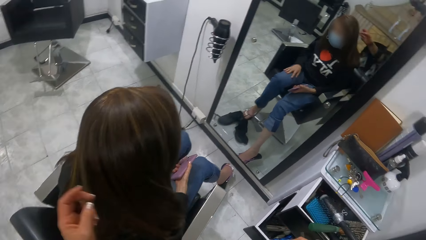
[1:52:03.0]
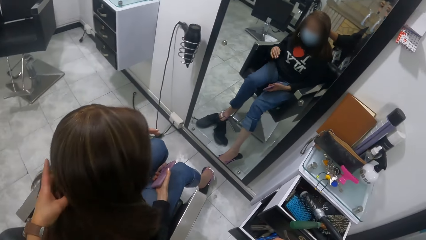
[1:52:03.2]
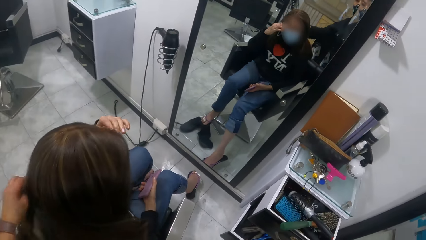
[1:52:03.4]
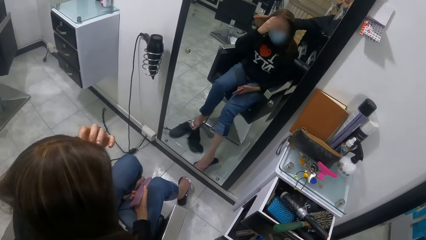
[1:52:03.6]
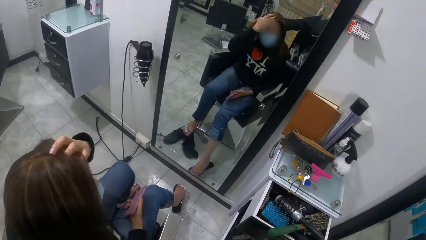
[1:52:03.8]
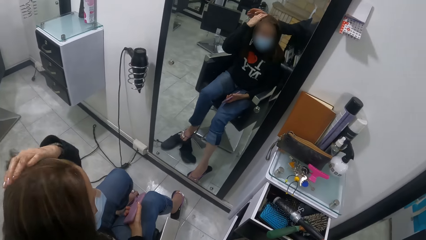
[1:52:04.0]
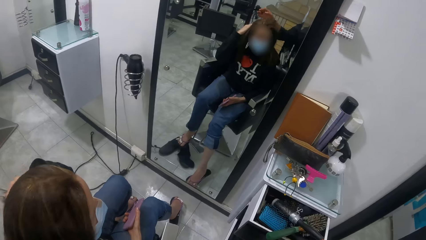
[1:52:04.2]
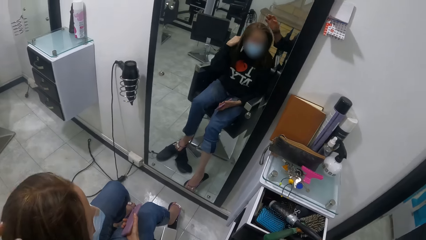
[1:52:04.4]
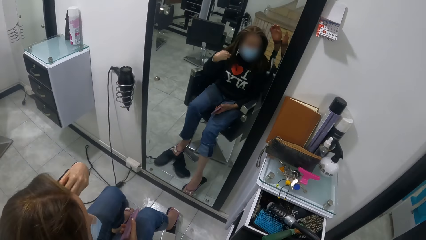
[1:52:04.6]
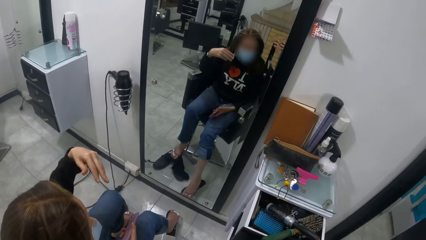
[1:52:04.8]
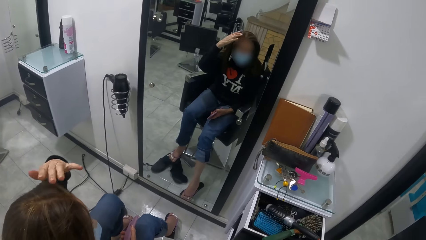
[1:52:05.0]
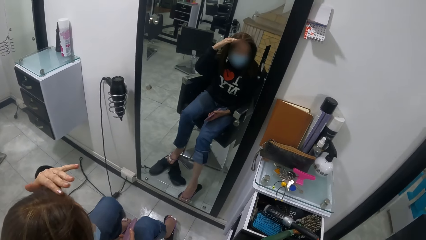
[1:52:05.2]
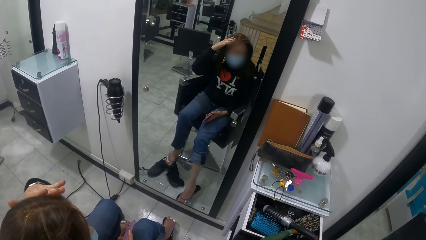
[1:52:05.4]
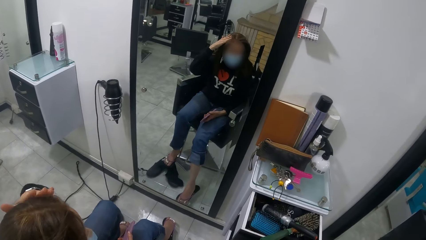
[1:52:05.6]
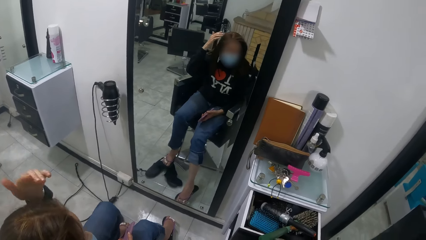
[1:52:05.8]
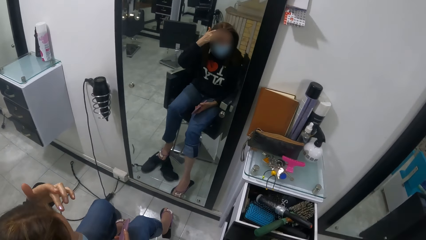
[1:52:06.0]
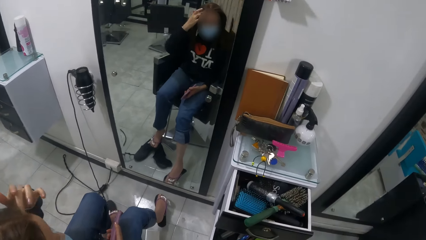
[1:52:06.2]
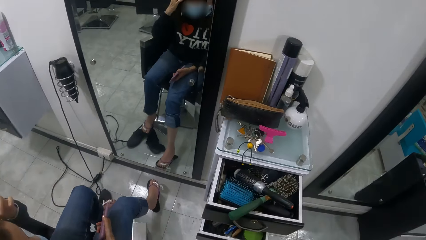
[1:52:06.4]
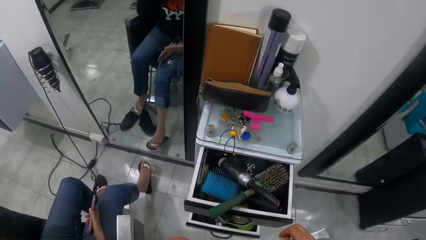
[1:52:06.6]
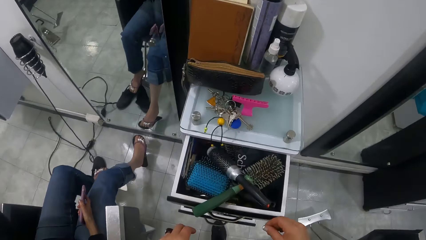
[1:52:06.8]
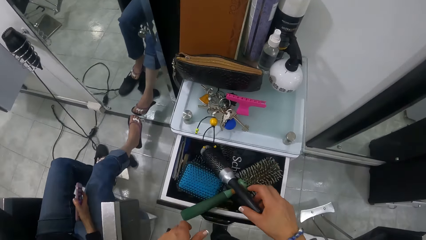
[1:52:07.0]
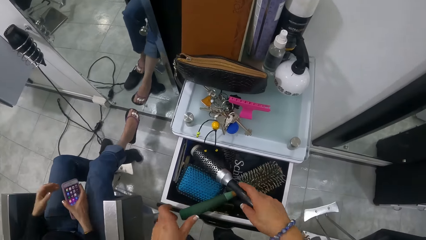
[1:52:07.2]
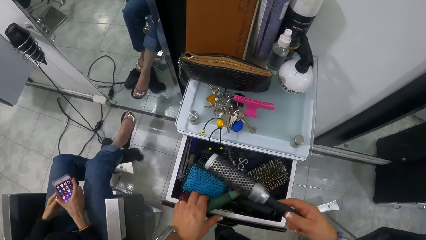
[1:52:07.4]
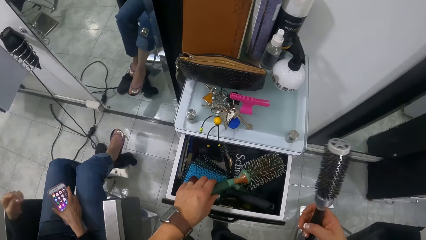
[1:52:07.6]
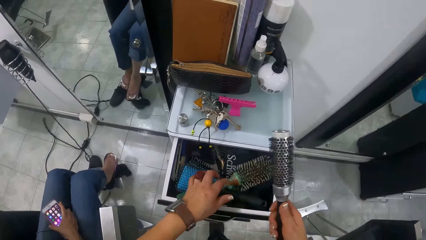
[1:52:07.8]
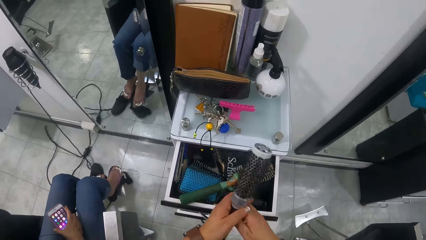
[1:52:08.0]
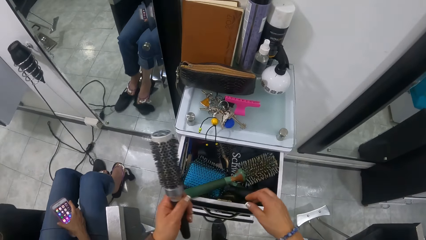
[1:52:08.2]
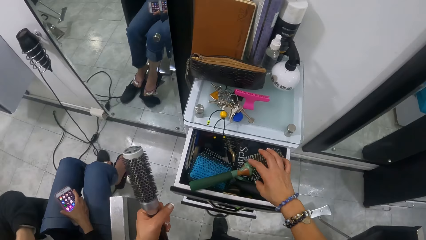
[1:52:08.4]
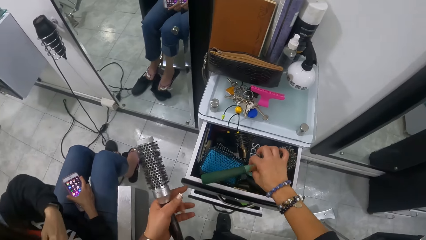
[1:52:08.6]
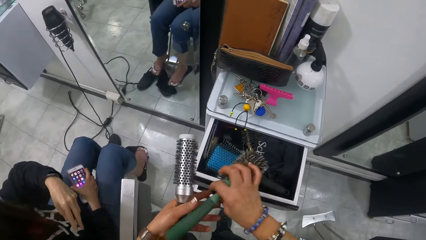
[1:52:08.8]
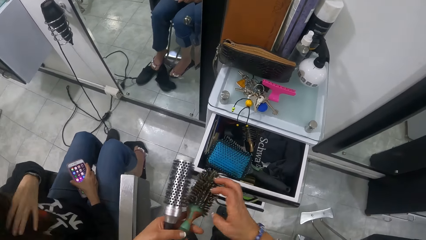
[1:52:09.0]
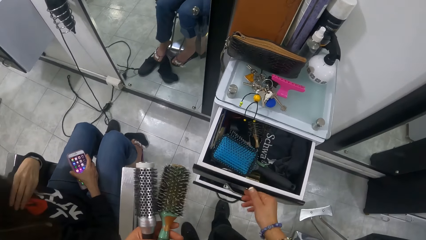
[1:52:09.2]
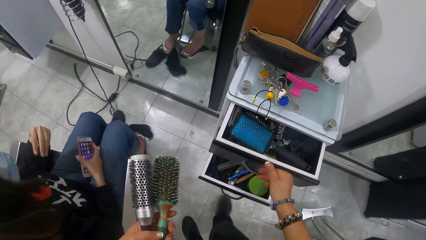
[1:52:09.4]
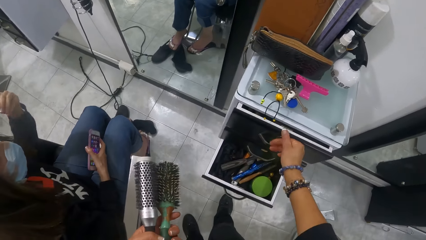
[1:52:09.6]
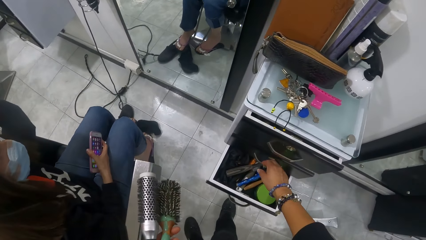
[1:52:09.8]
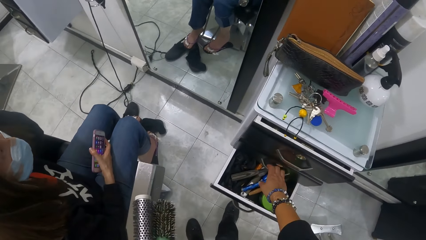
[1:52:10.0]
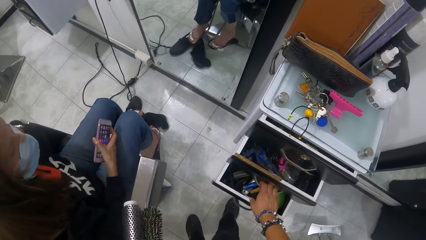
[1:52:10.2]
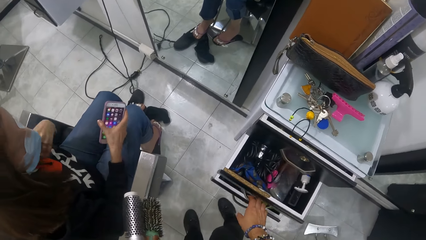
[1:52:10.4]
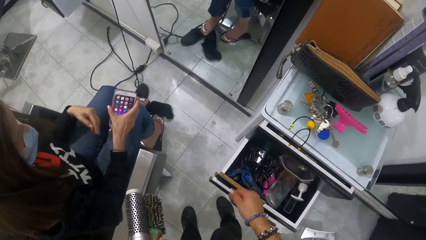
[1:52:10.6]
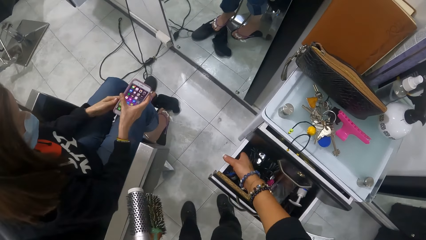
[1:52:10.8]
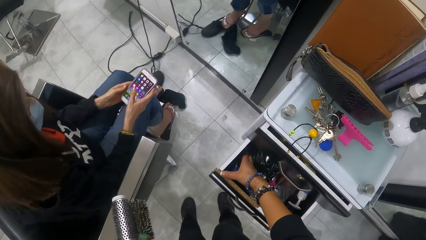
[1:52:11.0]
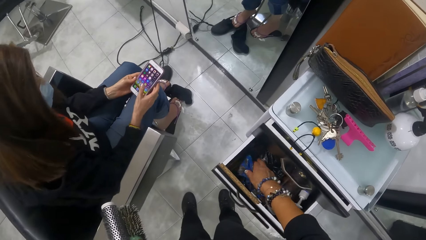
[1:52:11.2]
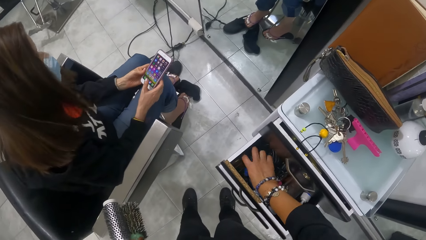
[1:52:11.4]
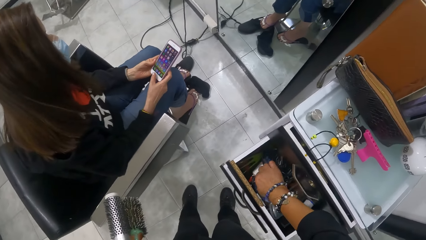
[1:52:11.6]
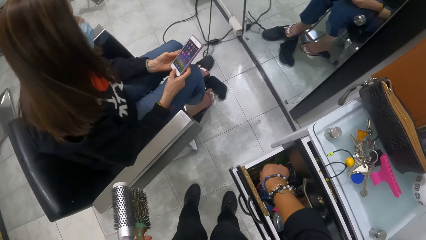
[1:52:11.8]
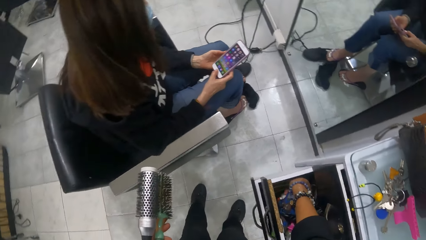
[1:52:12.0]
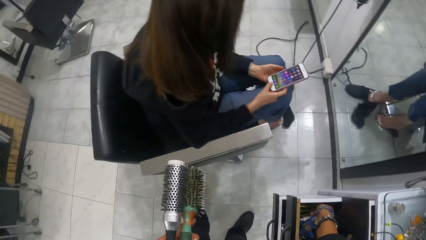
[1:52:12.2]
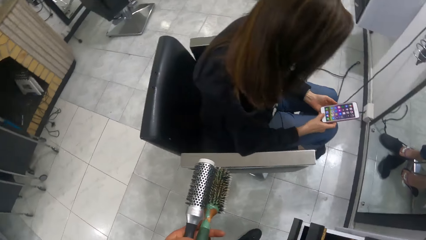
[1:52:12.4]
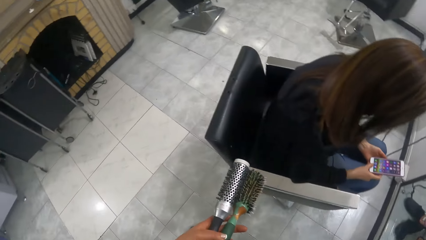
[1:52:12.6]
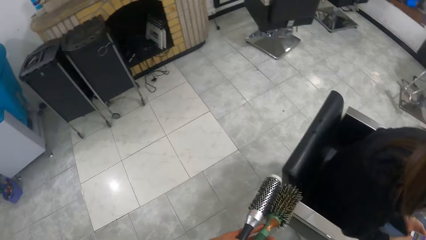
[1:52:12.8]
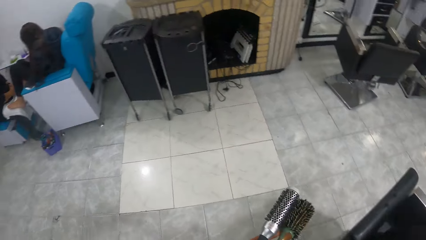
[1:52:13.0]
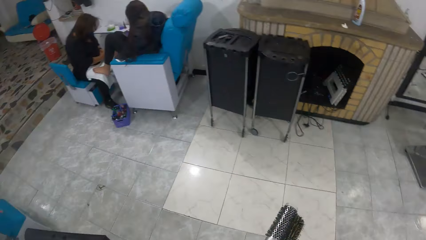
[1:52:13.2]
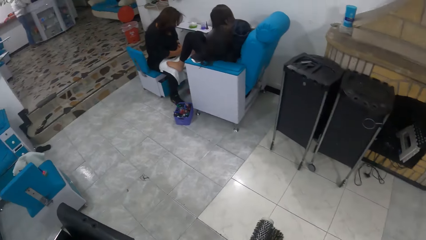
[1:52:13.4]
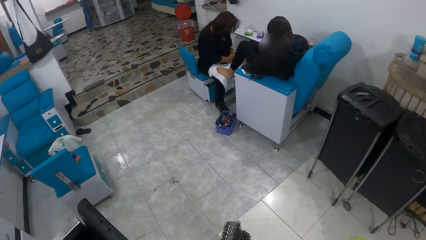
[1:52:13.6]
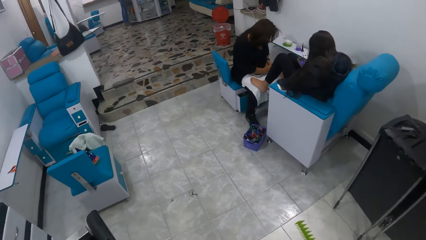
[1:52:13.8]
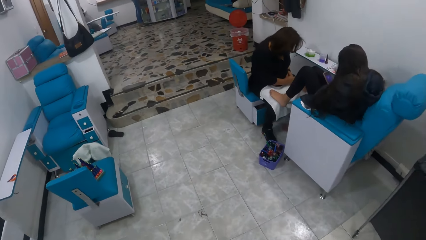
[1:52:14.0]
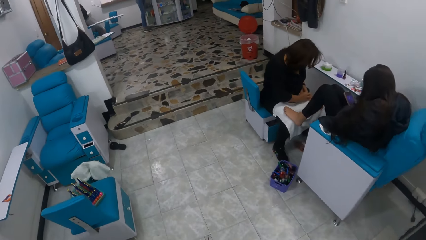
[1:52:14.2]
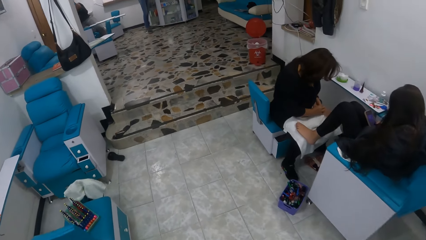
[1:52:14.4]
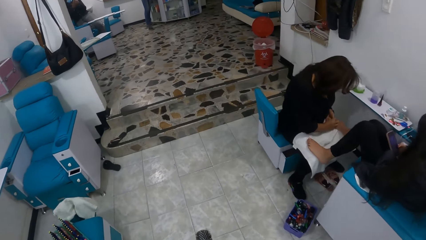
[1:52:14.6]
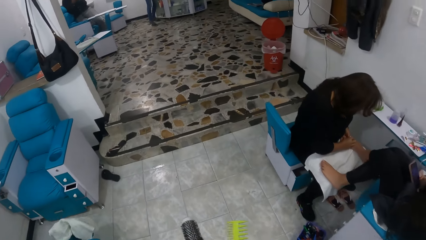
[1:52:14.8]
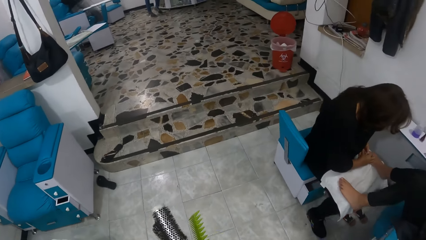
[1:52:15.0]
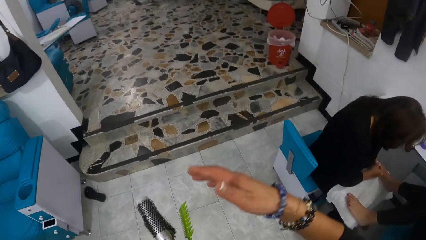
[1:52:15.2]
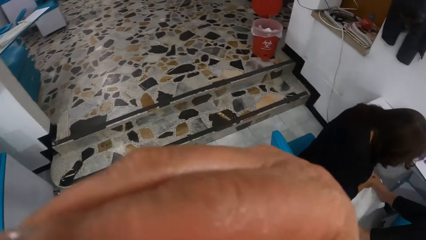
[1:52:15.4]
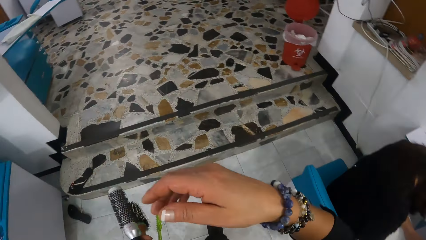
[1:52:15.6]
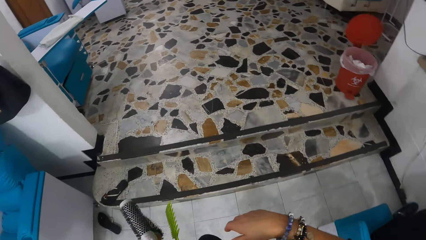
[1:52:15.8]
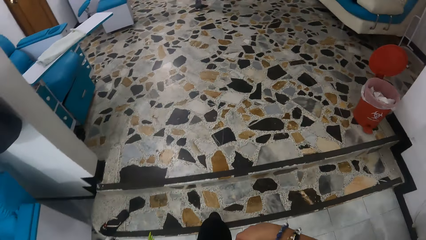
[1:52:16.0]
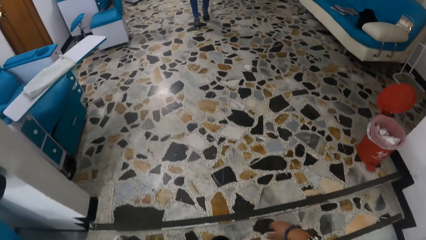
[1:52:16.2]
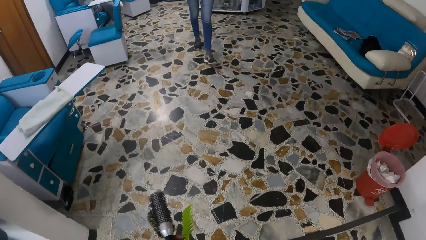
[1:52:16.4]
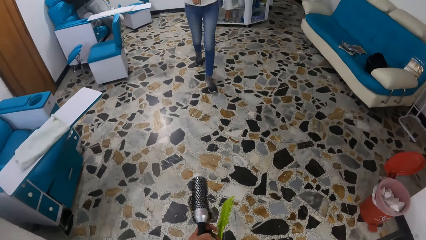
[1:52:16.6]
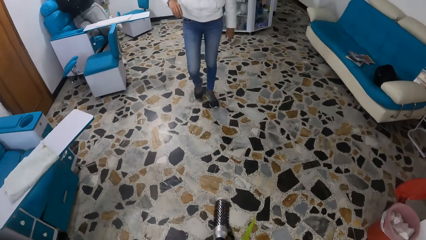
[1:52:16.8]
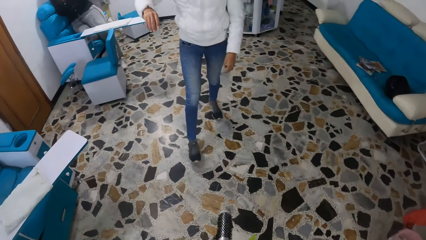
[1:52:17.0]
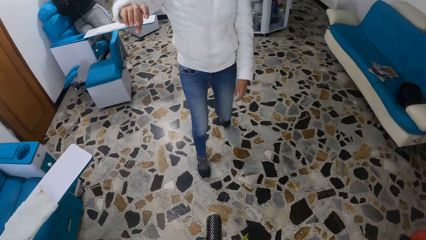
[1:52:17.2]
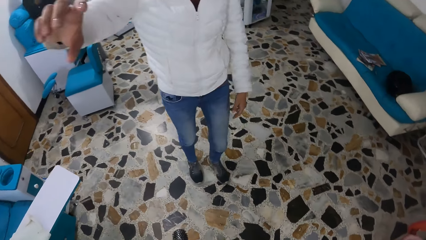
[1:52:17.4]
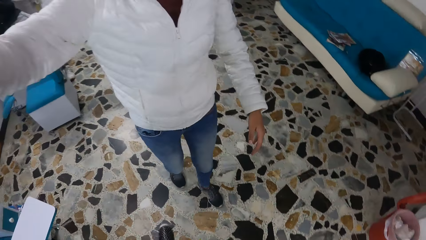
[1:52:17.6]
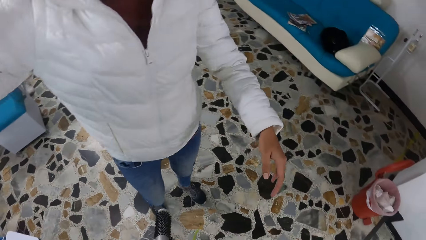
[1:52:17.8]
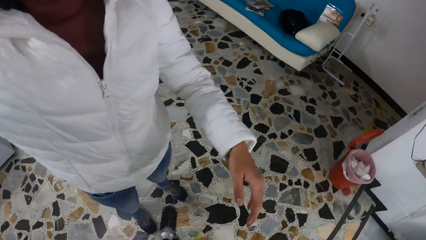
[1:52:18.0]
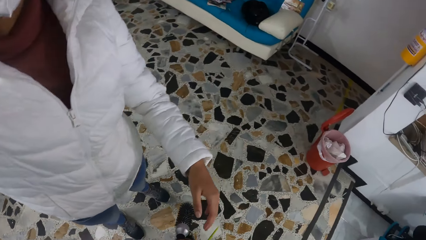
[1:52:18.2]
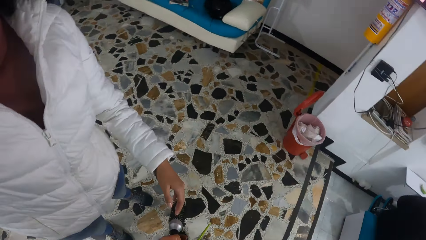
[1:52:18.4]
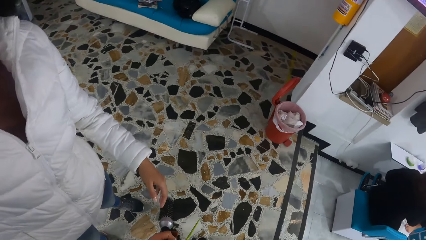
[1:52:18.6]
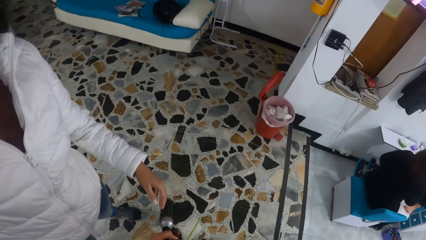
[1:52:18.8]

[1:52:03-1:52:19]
The woman touches her hair with her left hand. The camera wearer picks up the hair brush or curler from the drawer with her right hand. She lifts the hair brush in the drawer with her left hand. She picks up the comb. She drops the hair brush in the drawer with her left hand. She passes the hair brush from her right hand to her left hand. She picks up the hair brush from the drawer with her right hand. She passes the hair brush from her right hand to her left hand. The woman touches her hair with her left hand. The camera wearer pushes the drawer into the cabinet with her right hand. She pulls a drawer from the cabinet with her right hand. She searches the drawer with her right hand. The woman holds the phone with her hands. The camera wearer touches the drawer. The woman presses the phone in her left hand with her right hand. The camera wearer walks to a reception from the hair section. A person sits in the salon. Another person sits in the salon. The camera wearer touches her face with her right hand. A third person walks in the salon. The camera wearer interacts with another woman.
